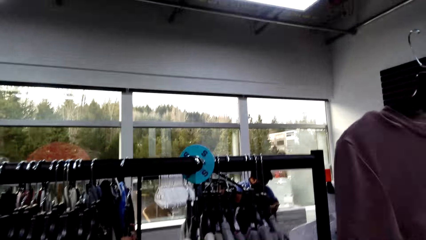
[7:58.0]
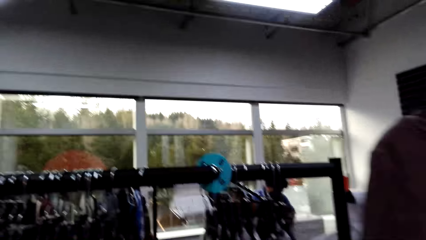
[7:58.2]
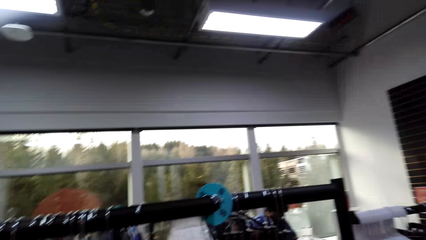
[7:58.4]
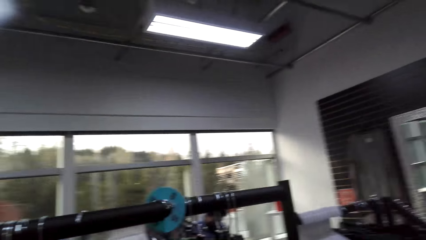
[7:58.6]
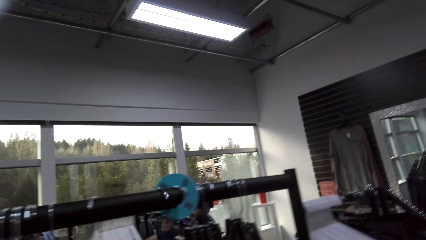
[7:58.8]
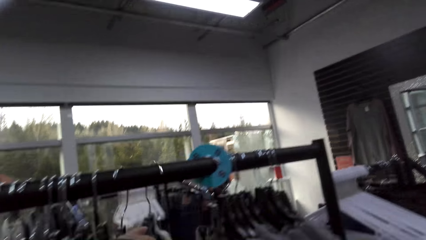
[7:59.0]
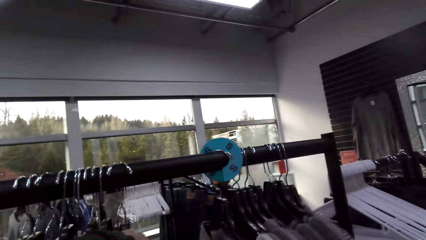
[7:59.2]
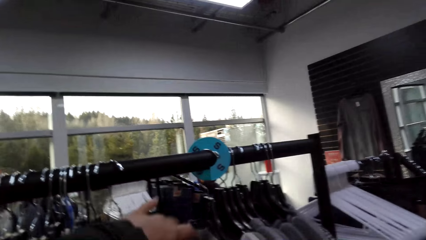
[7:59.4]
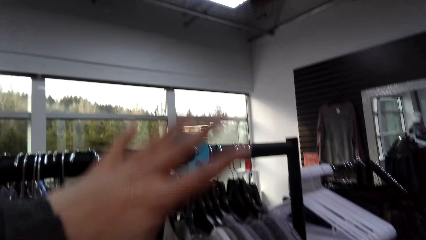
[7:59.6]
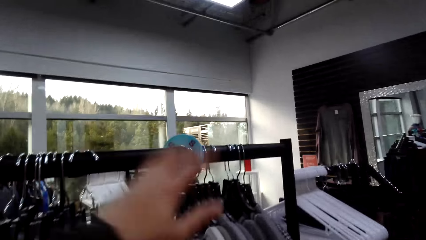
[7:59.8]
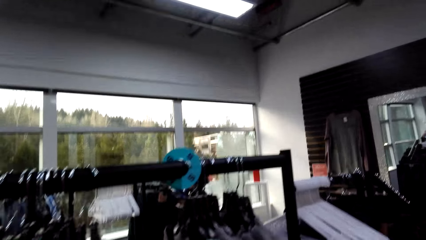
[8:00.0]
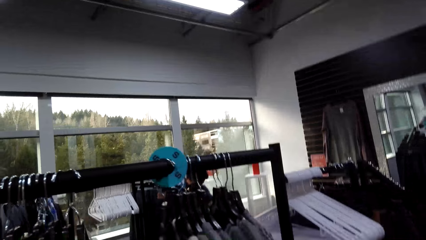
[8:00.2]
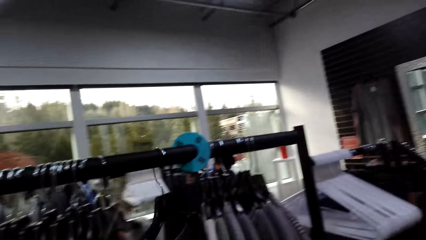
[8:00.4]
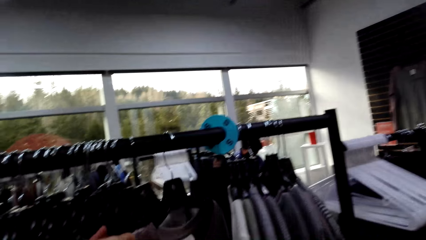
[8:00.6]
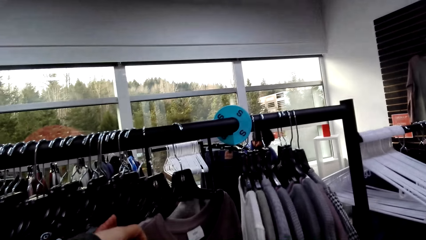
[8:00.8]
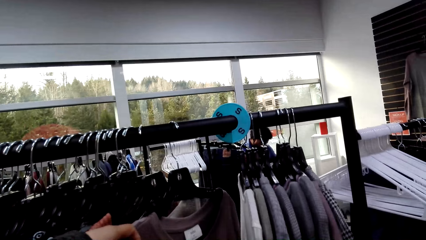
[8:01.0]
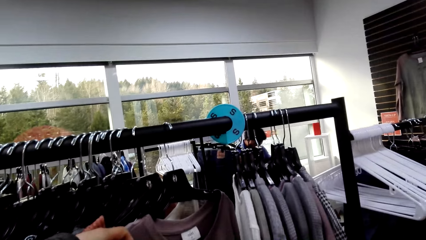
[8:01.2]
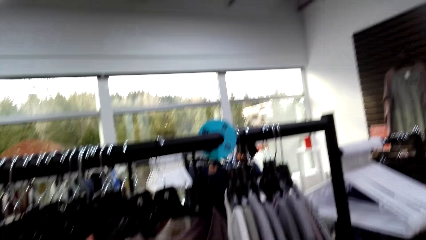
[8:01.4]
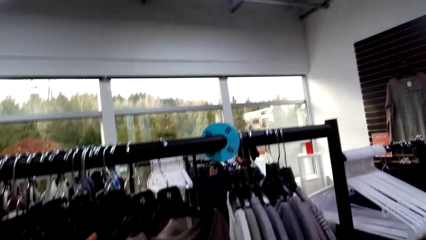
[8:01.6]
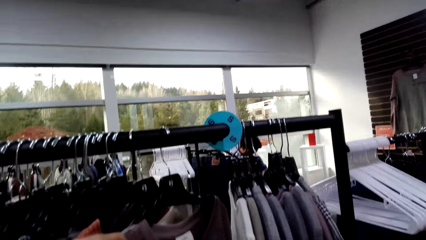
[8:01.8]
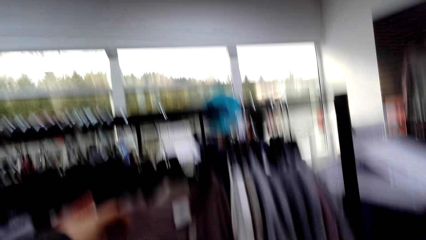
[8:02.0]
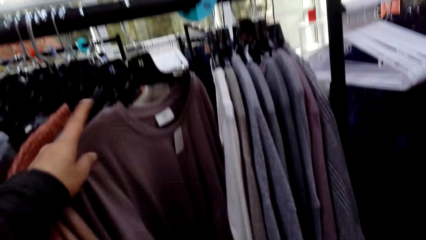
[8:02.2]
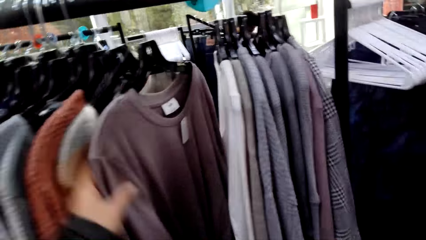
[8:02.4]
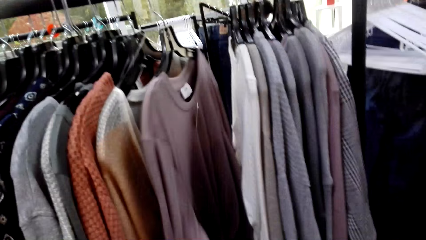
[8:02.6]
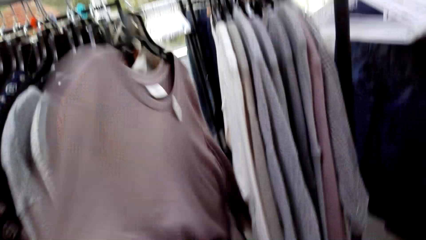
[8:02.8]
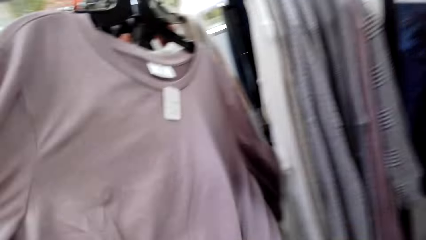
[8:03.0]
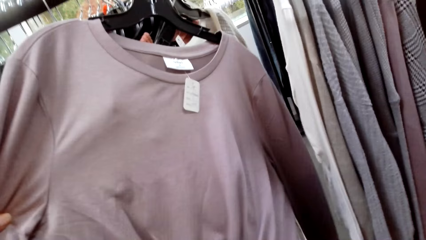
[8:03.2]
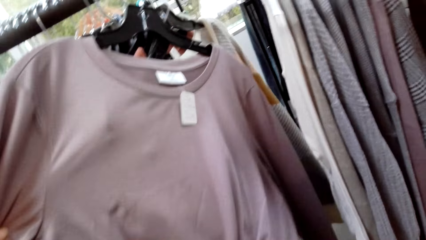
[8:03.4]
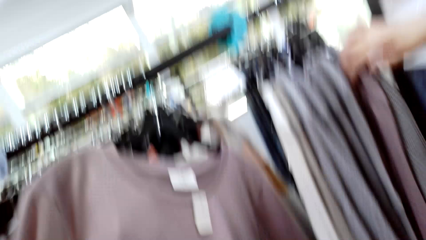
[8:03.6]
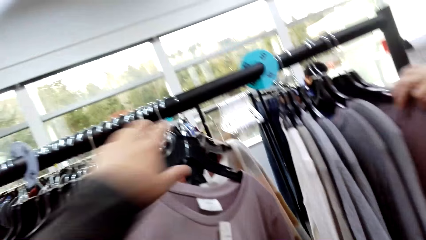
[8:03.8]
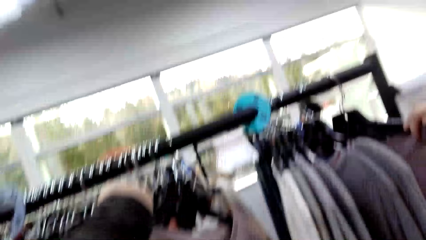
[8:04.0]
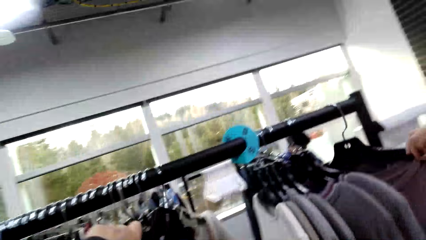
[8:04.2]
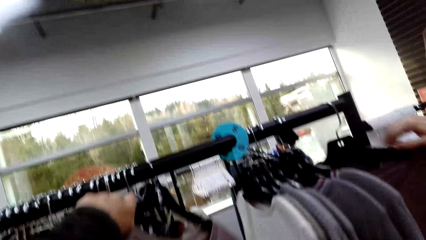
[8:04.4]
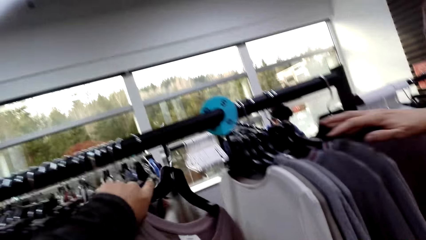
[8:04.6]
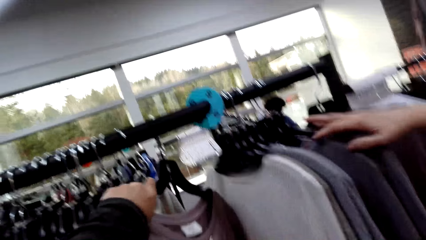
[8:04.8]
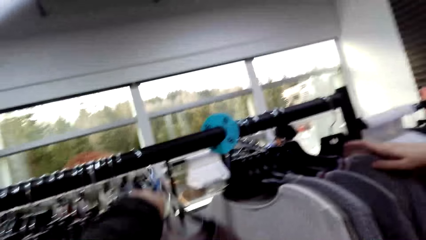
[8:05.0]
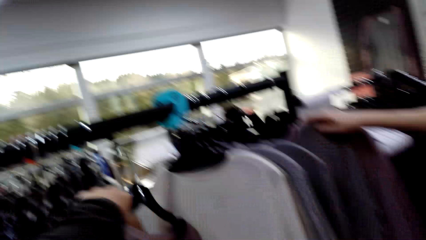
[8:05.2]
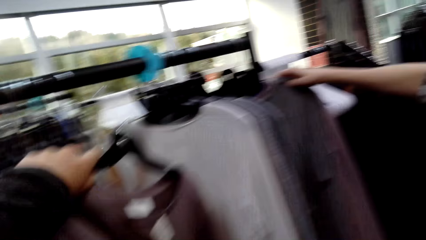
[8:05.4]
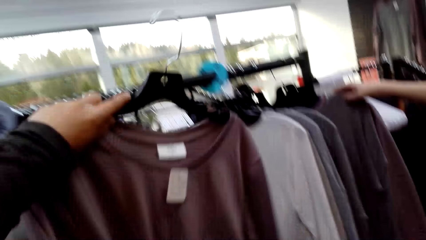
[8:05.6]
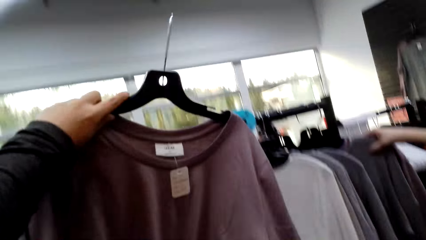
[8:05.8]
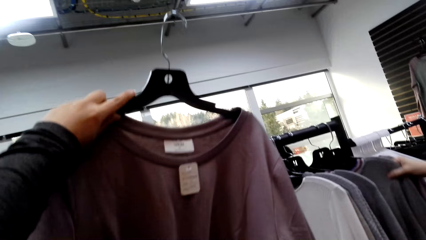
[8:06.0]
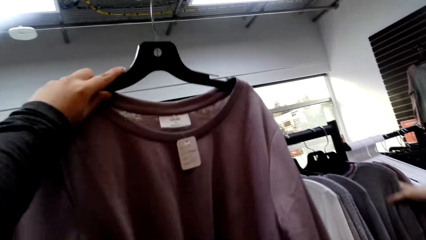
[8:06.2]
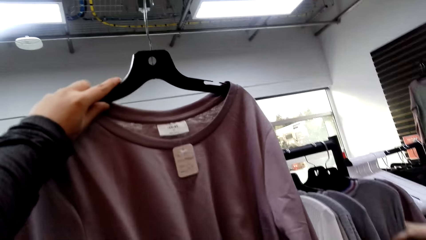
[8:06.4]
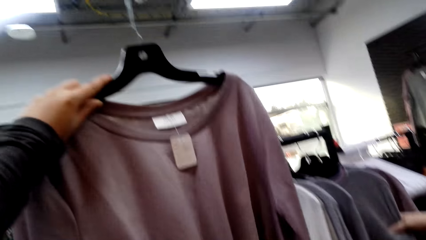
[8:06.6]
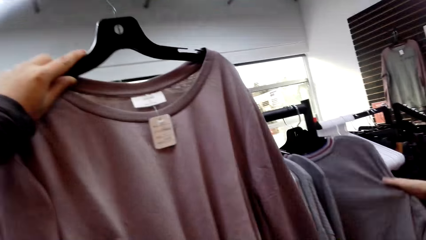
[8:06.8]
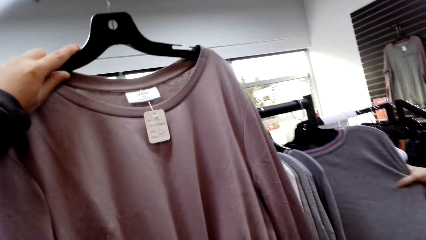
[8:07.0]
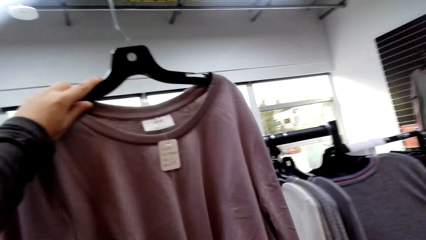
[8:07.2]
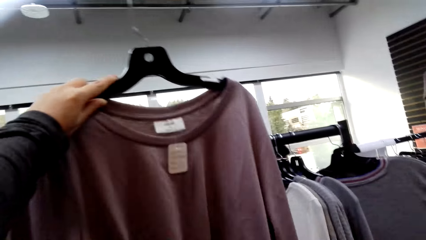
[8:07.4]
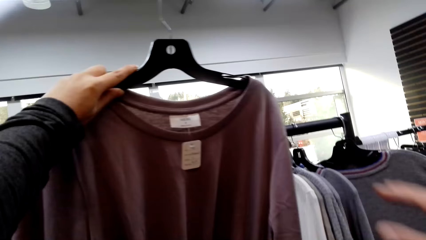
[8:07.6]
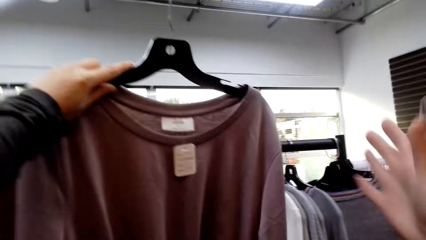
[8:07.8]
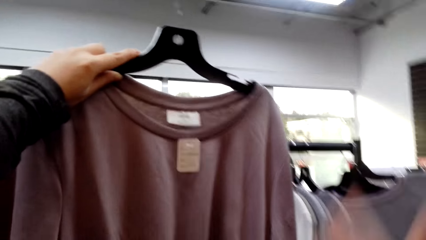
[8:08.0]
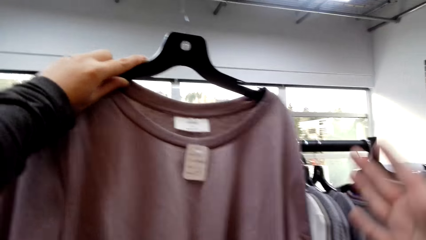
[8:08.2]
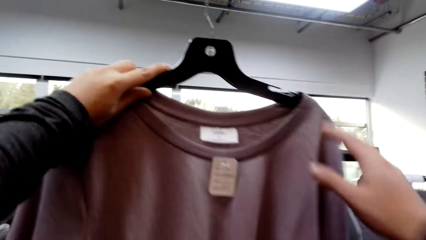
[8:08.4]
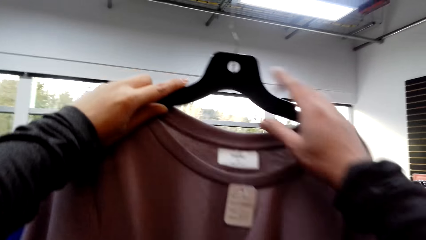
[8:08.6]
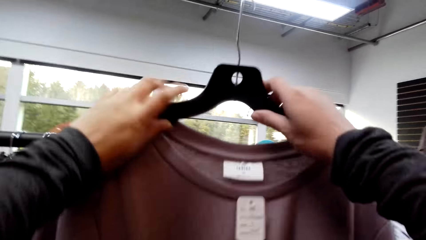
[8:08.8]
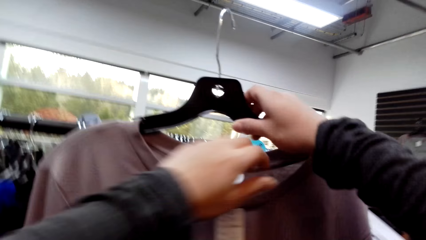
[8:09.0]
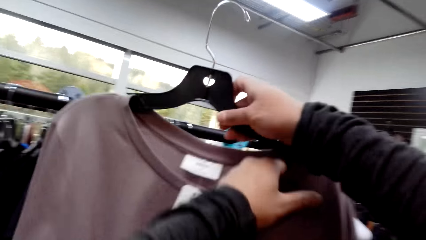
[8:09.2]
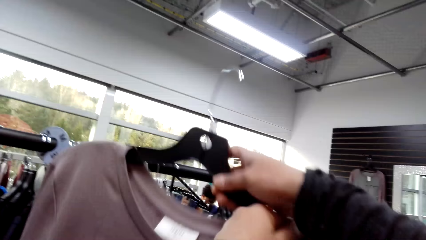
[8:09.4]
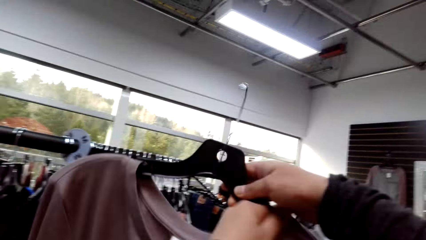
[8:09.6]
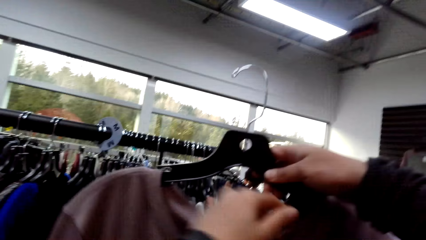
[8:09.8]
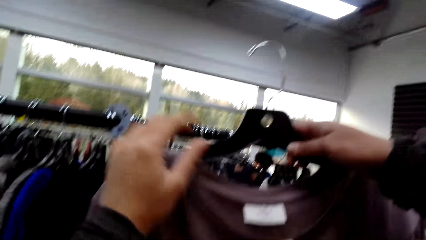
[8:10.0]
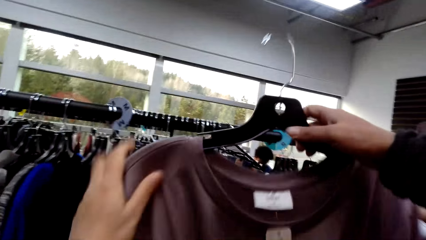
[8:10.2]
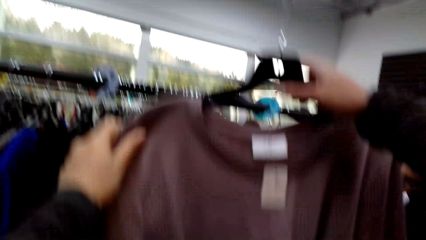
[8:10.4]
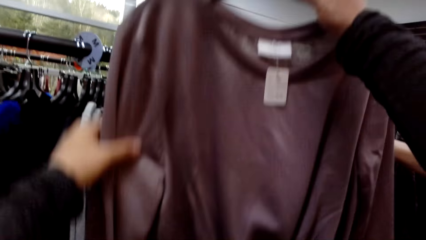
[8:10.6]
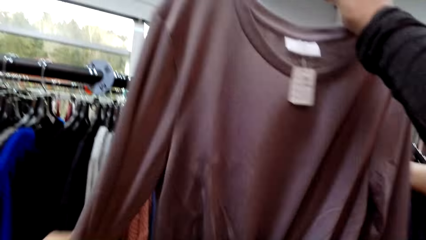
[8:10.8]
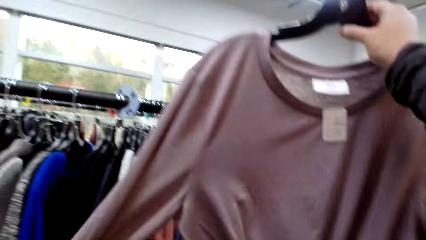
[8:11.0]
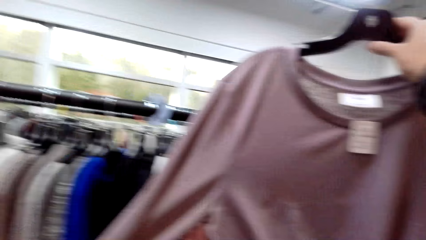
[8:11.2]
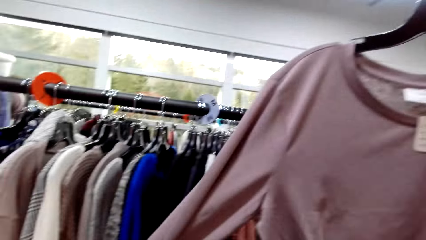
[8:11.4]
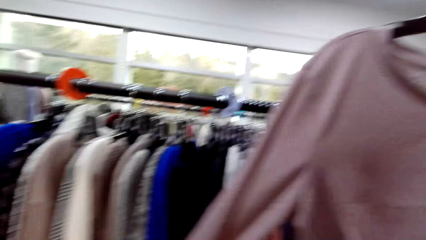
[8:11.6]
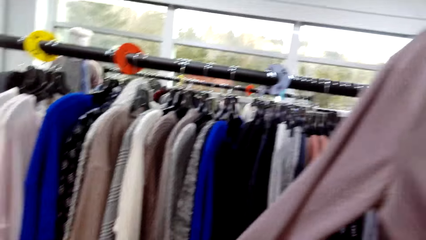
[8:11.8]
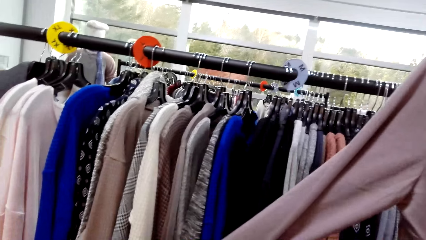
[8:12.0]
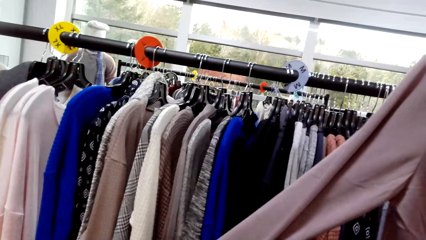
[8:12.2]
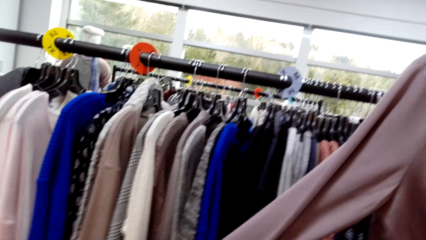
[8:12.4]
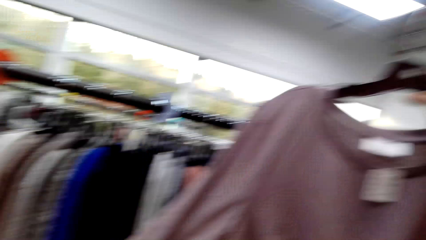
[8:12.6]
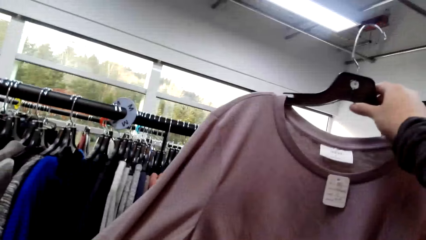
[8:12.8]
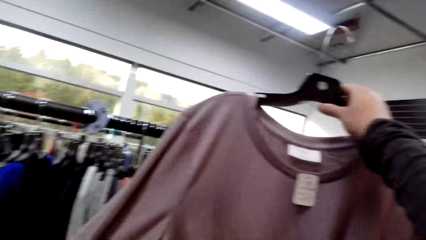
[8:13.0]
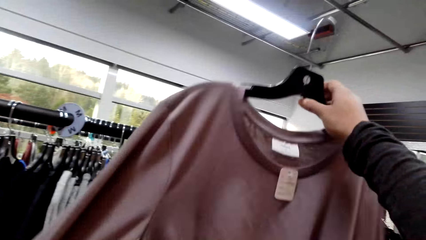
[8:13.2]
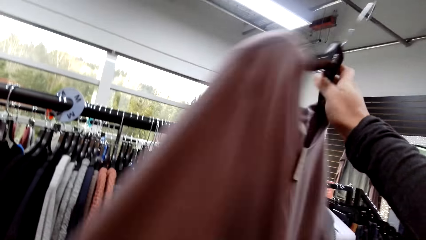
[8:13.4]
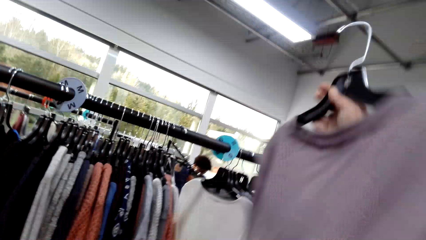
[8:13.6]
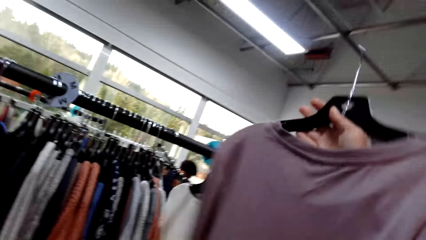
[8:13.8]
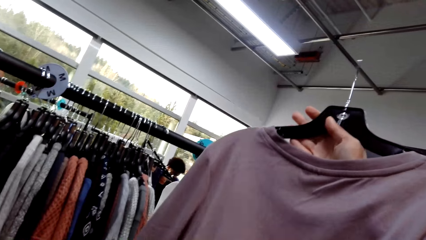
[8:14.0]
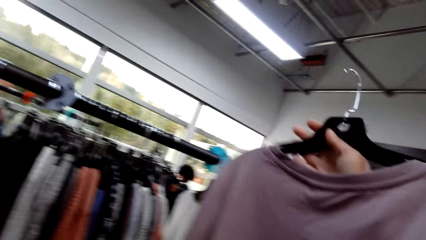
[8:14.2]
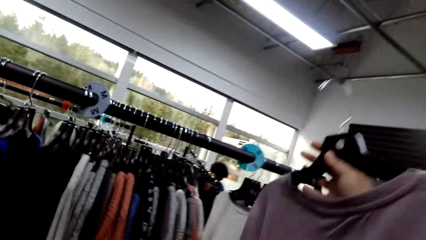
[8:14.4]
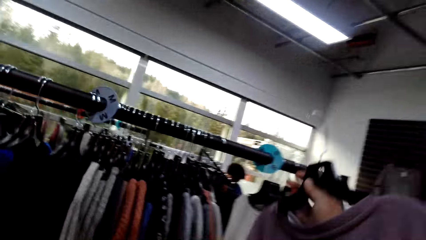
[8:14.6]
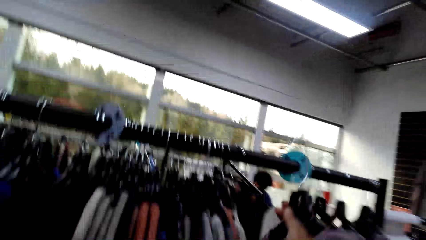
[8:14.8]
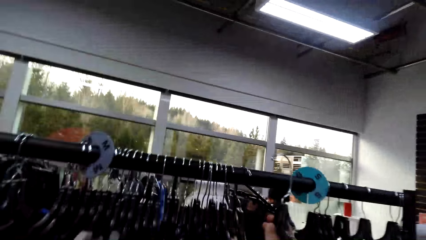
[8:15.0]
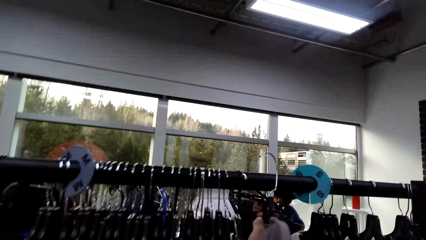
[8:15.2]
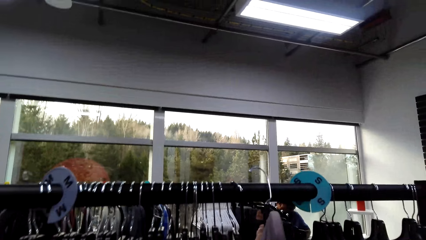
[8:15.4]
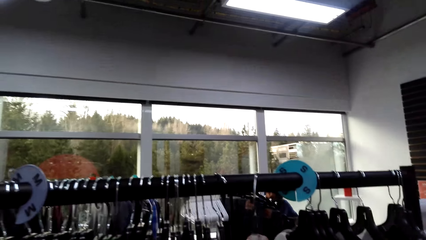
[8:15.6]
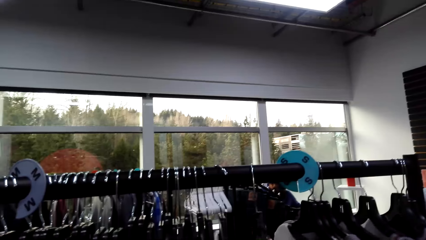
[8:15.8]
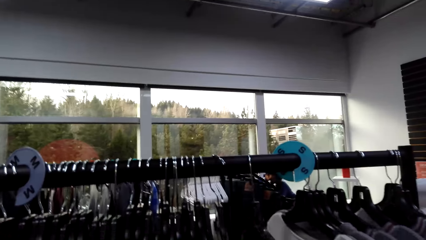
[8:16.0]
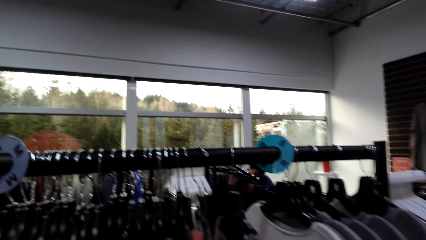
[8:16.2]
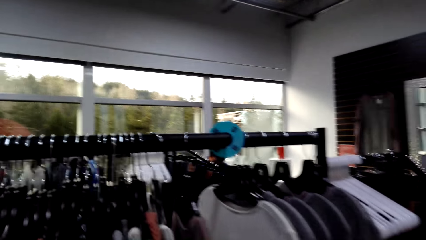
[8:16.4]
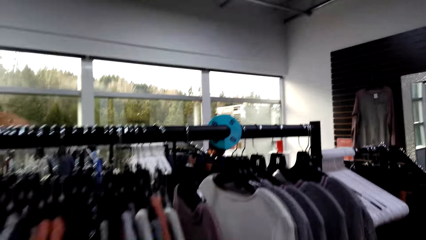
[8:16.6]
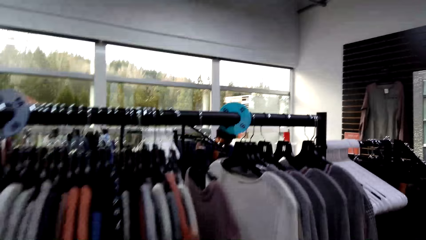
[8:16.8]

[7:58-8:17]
The camera wearer lifts a hand, holds apparel and touches the apparel. They look at a sweater. A lady holds apparel. The camera wearer picks up apparel and lifts the apparel. The lady holds apparel. The camera wearer holds a hanger and touches the apparel. They touch the apparel again. They turn the apparel. They hang the sweater on the rack.
